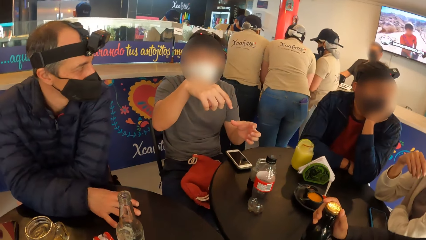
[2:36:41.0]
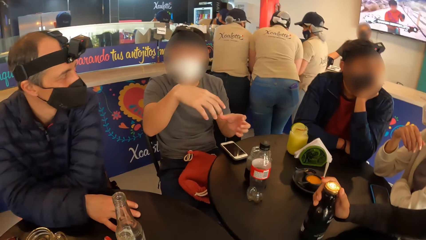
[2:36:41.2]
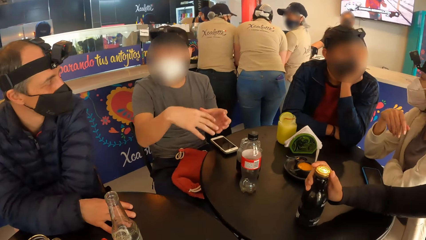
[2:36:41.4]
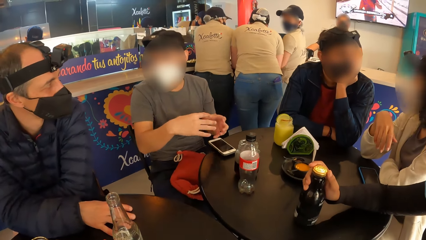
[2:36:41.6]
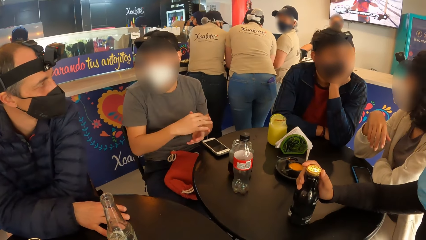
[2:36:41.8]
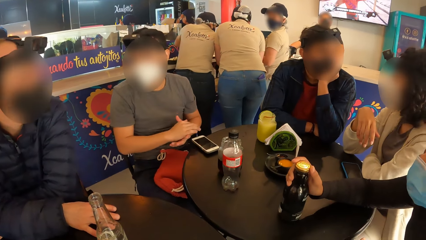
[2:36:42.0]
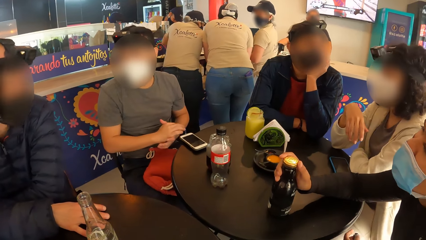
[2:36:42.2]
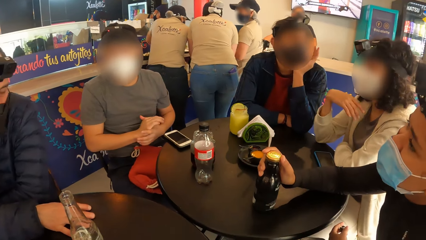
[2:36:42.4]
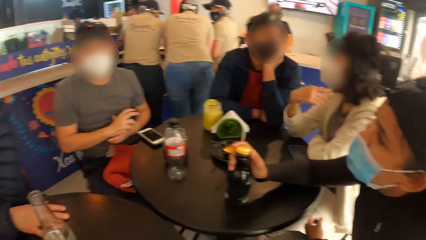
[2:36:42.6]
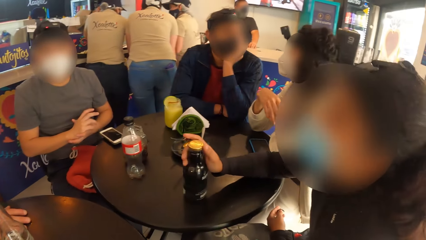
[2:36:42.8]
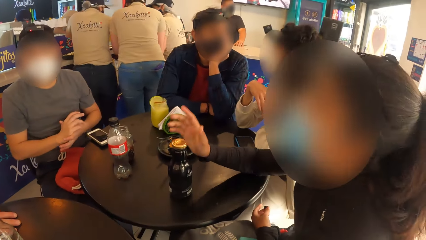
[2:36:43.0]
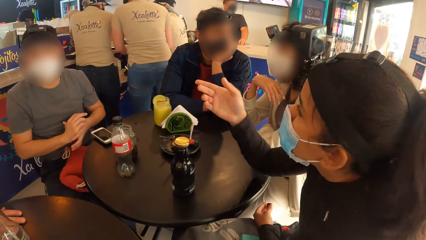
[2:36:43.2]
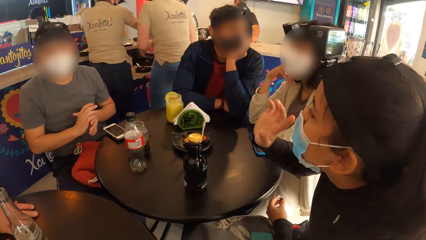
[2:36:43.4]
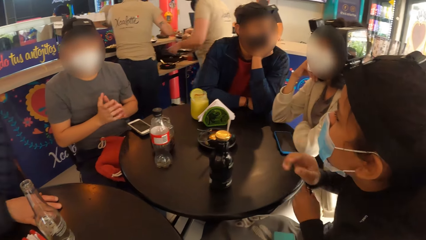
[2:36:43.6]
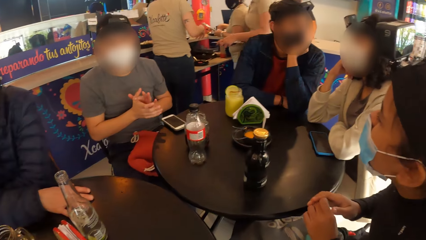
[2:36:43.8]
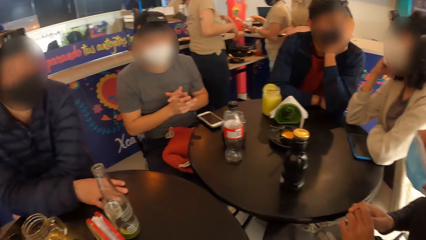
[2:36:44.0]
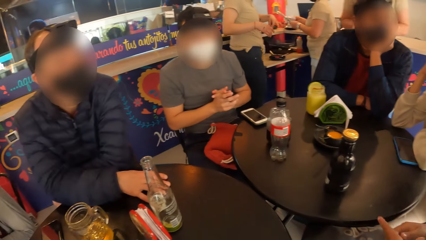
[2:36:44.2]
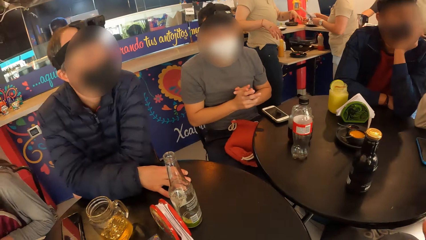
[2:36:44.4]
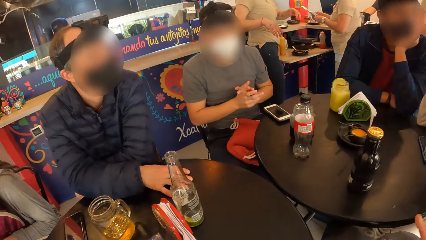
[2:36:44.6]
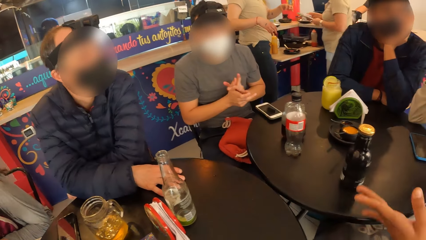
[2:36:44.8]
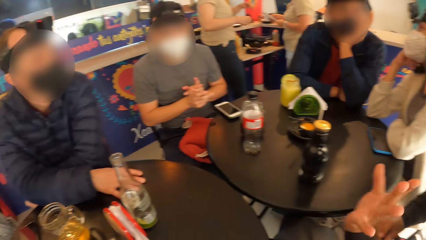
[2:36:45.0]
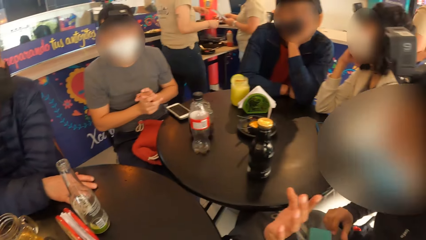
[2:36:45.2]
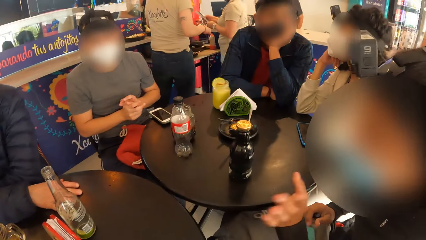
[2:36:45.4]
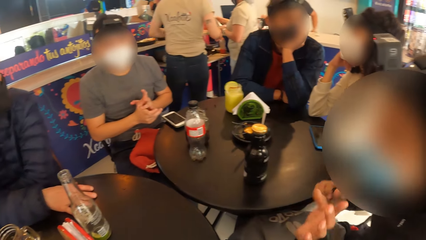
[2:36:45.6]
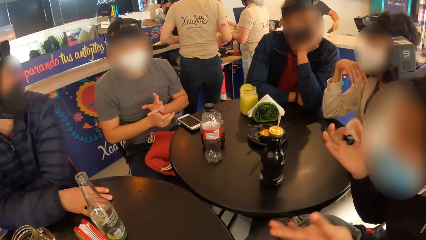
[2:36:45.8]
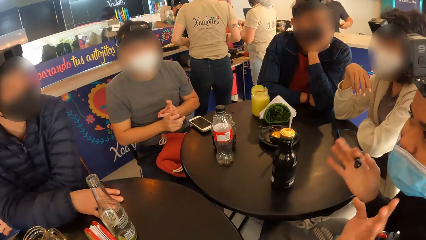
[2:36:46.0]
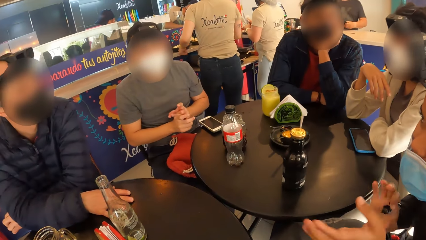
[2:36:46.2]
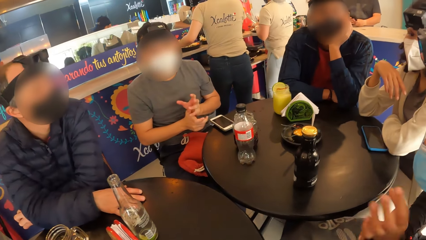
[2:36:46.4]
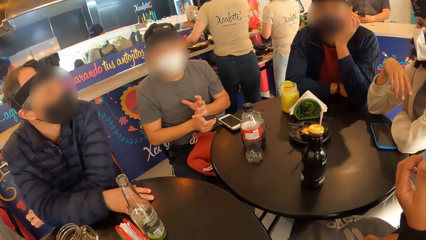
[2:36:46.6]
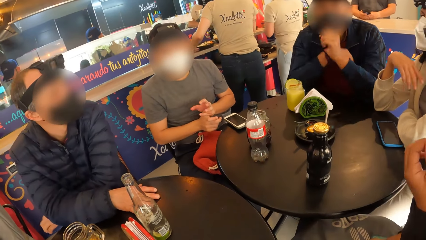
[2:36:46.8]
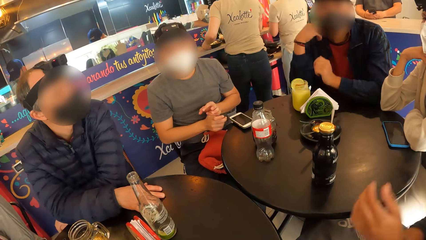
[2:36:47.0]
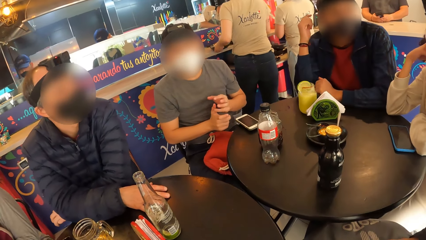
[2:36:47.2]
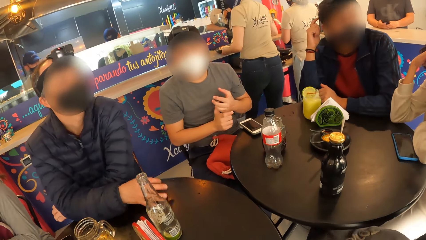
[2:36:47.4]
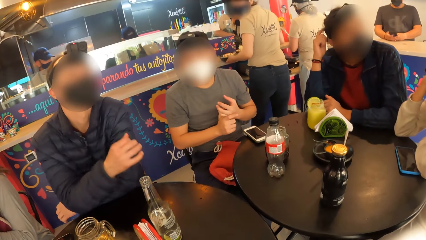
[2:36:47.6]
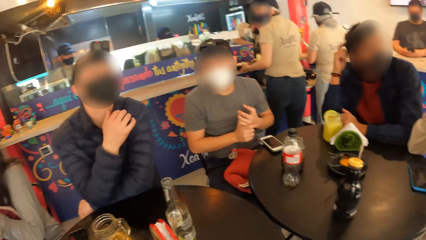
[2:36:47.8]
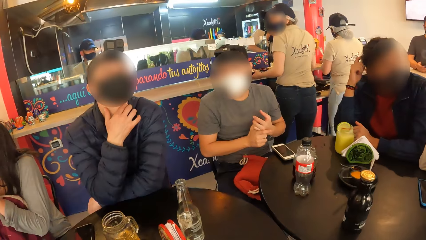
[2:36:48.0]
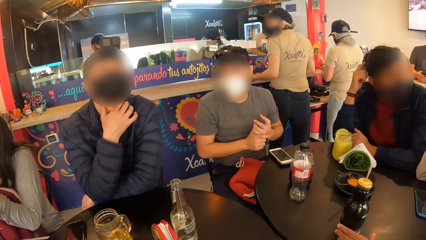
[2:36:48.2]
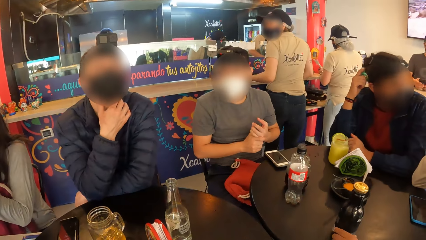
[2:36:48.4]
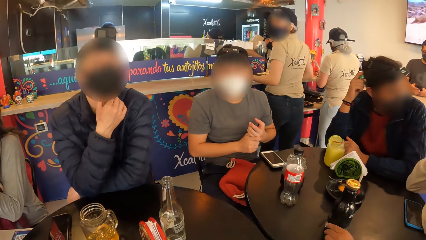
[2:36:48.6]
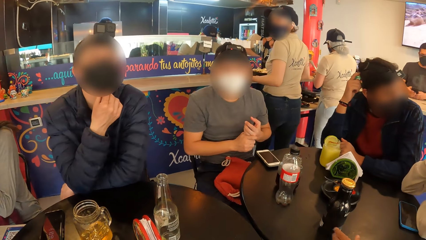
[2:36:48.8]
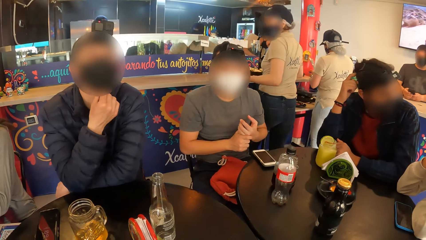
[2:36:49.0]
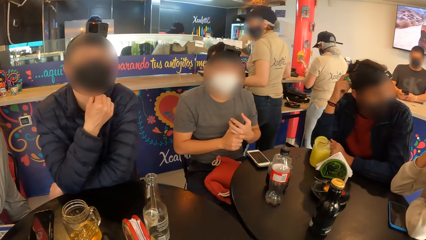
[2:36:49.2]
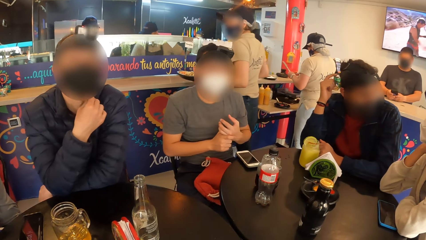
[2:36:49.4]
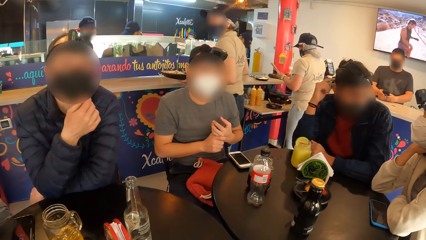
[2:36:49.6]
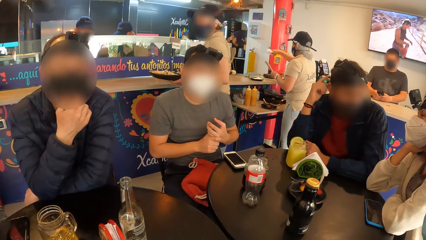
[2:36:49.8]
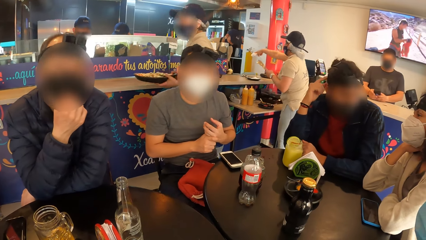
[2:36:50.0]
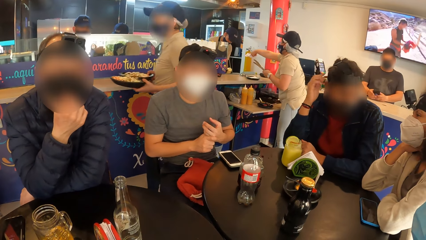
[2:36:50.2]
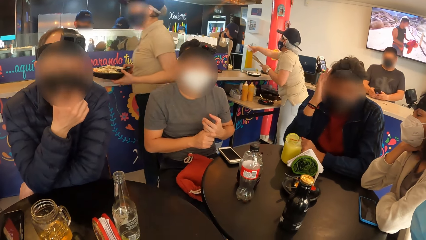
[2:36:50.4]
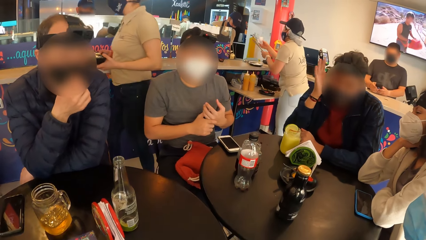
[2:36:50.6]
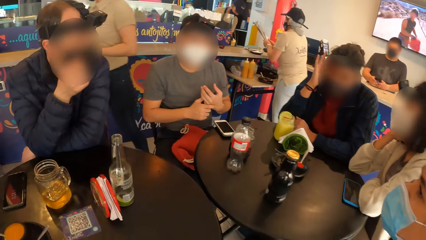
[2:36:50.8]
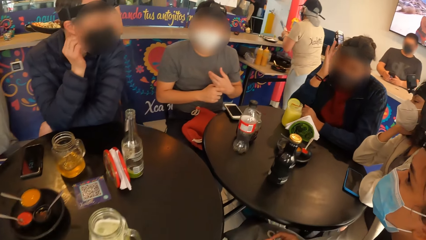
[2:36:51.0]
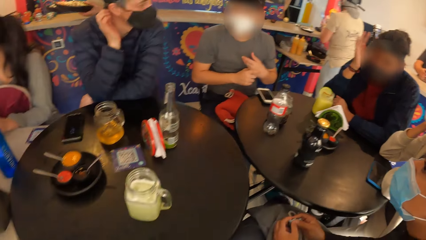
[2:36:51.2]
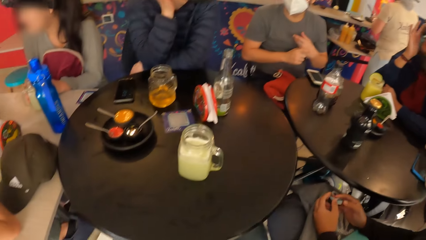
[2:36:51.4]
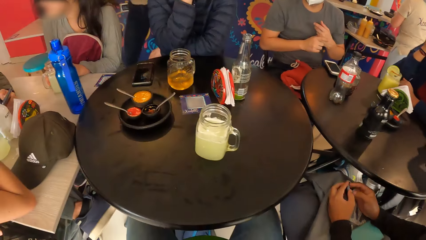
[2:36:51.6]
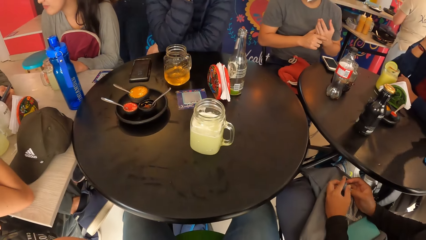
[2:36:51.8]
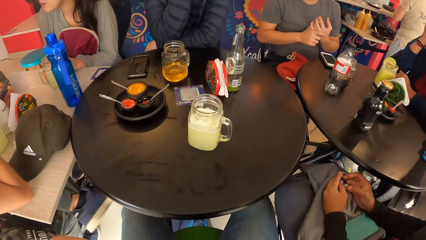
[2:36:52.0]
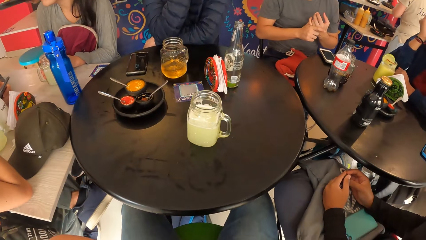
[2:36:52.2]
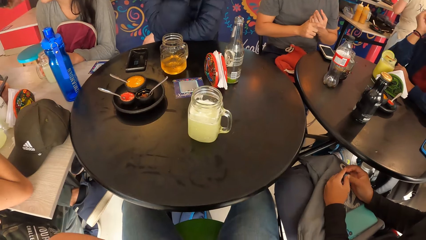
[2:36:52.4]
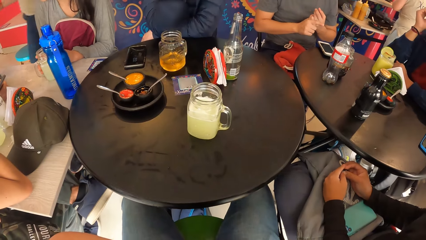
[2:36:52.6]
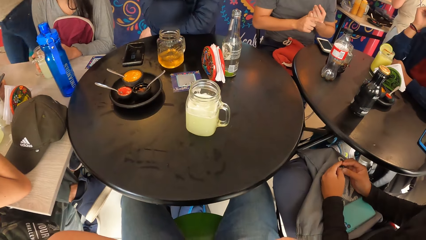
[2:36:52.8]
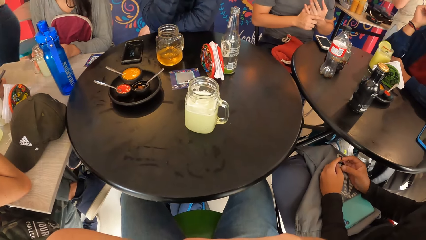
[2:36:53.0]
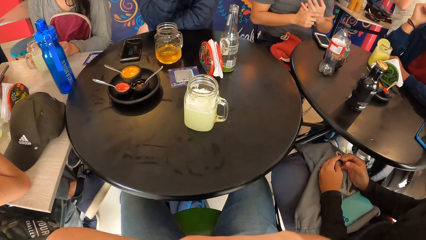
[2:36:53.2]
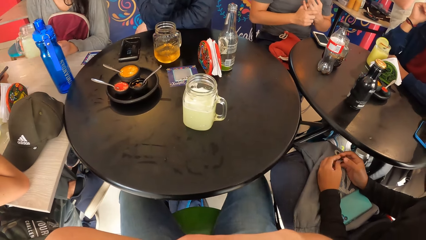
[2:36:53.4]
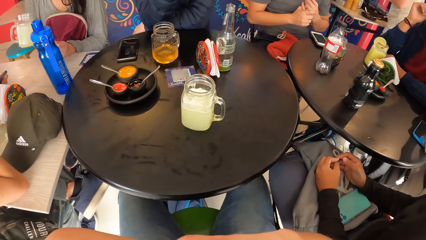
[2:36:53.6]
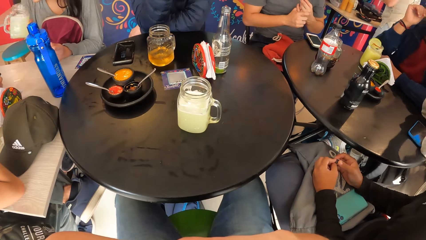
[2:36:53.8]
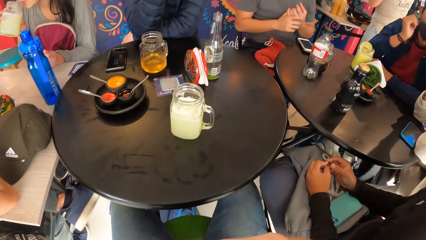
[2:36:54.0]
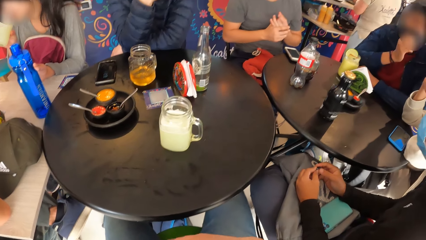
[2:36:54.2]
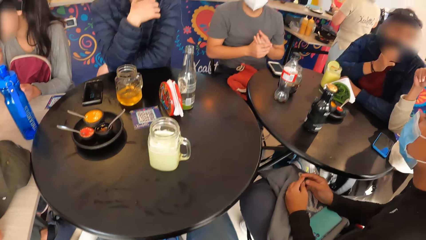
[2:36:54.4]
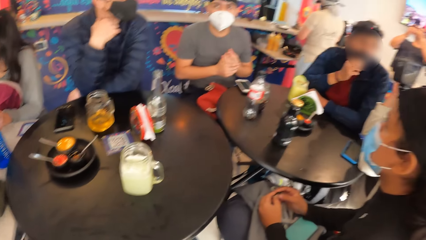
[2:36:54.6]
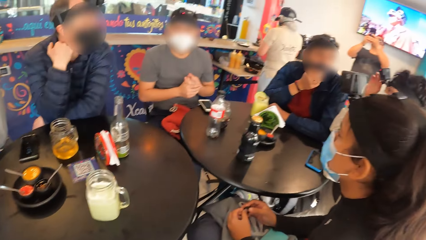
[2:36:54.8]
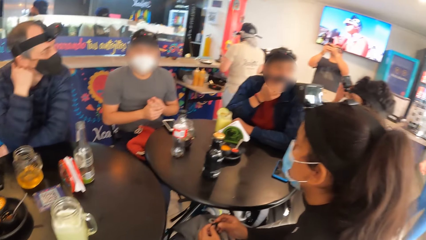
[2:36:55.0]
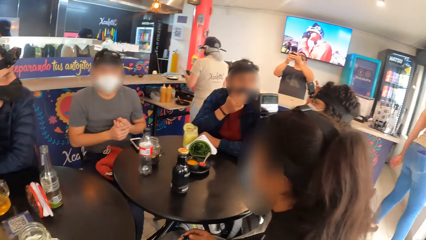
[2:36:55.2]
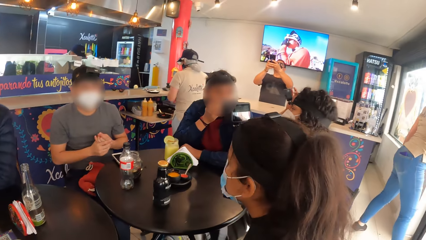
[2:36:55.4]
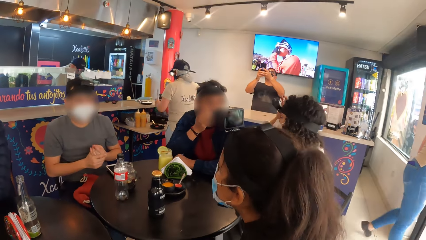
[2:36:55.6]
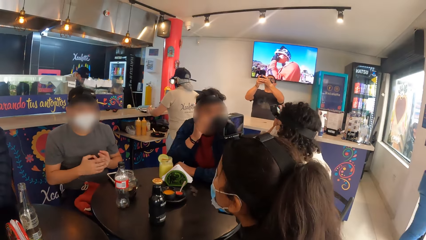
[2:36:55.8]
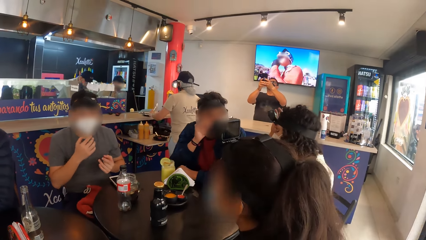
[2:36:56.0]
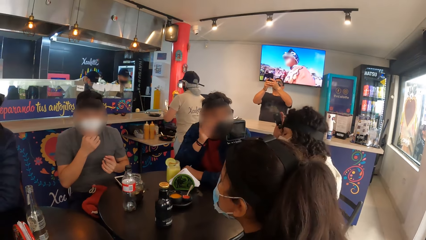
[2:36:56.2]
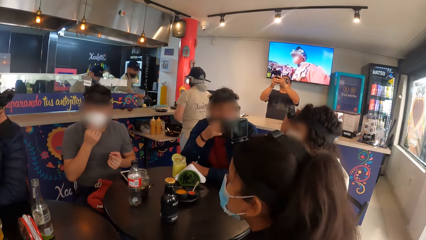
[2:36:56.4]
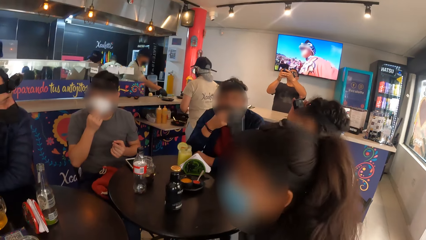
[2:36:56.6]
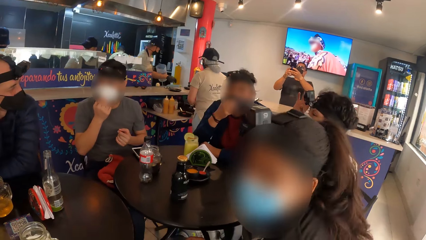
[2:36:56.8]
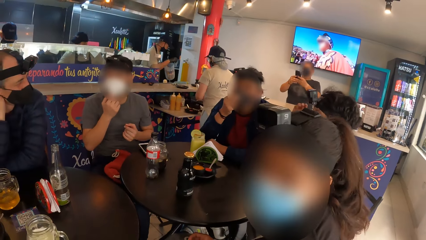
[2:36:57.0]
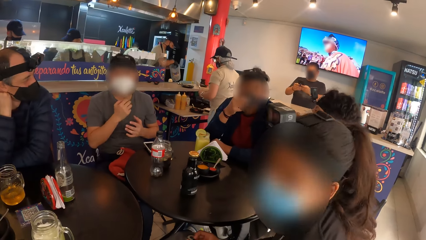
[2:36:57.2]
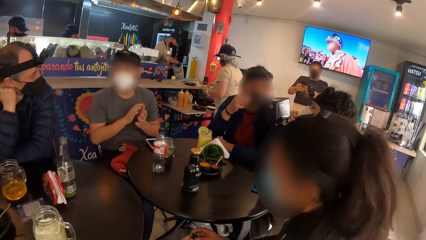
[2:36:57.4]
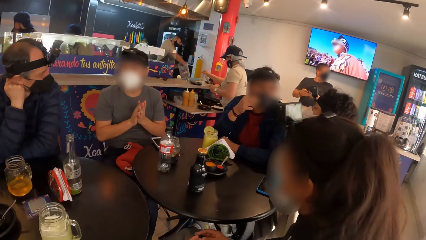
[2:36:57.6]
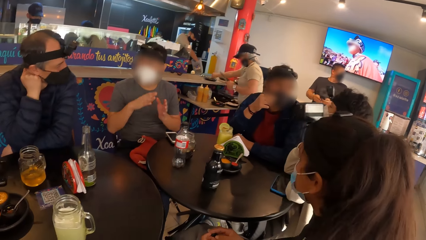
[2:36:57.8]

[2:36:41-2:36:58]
A woman removes her right hand from the table. A girl picks the cup from the table with her right hand and drinks juice from the cup with her right hand.
